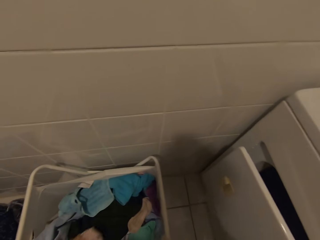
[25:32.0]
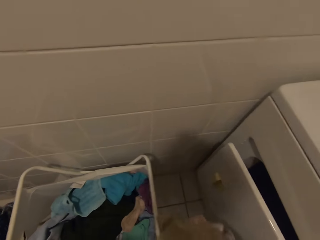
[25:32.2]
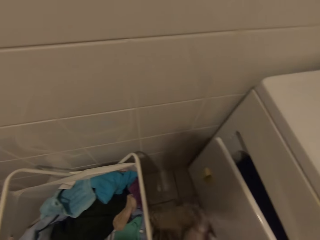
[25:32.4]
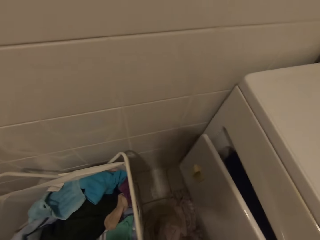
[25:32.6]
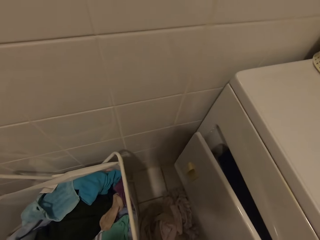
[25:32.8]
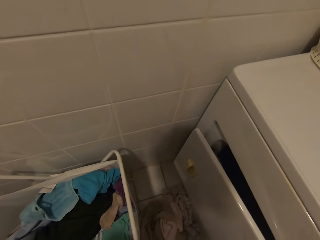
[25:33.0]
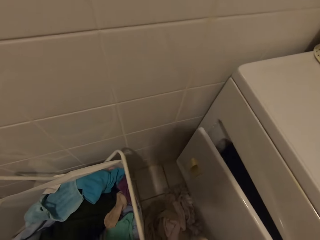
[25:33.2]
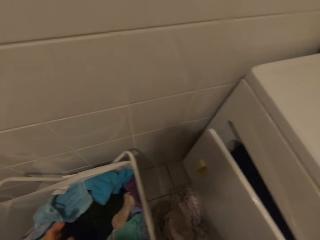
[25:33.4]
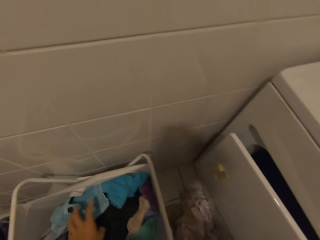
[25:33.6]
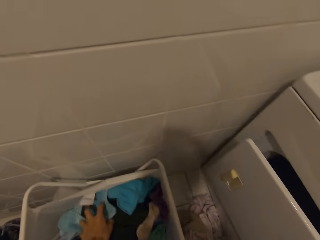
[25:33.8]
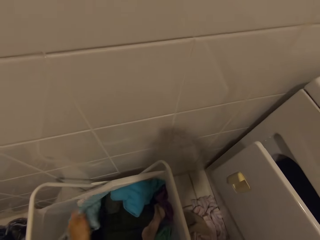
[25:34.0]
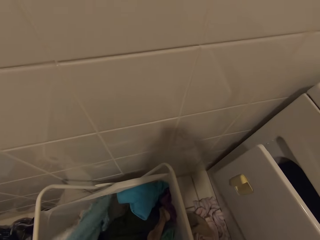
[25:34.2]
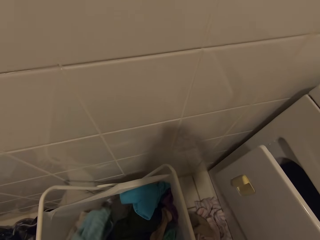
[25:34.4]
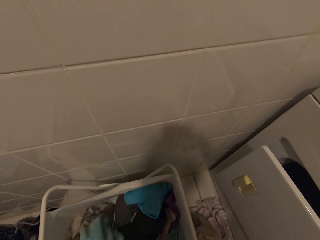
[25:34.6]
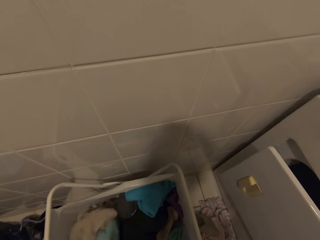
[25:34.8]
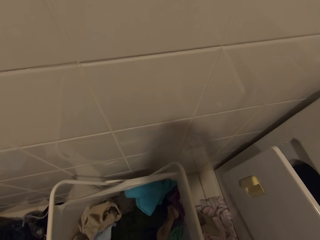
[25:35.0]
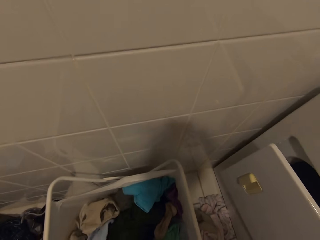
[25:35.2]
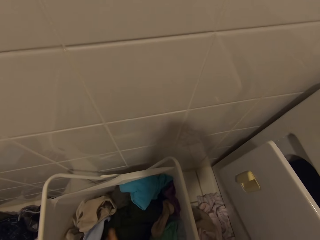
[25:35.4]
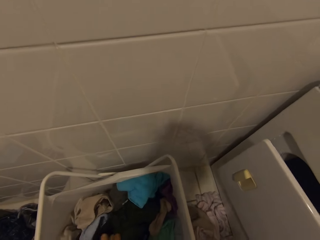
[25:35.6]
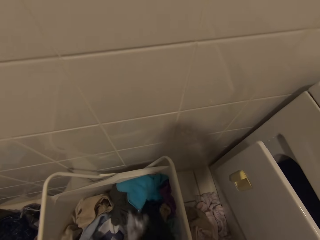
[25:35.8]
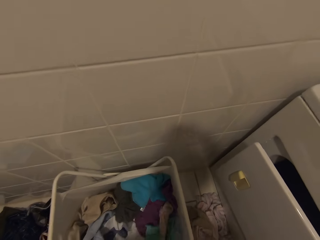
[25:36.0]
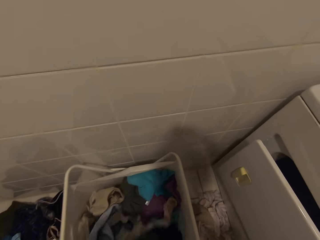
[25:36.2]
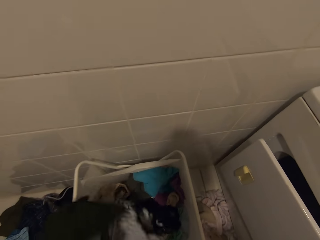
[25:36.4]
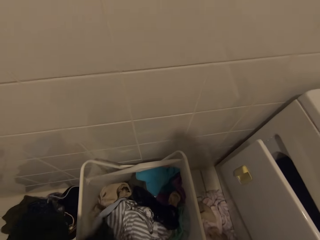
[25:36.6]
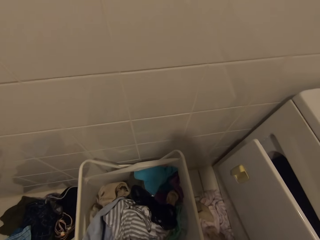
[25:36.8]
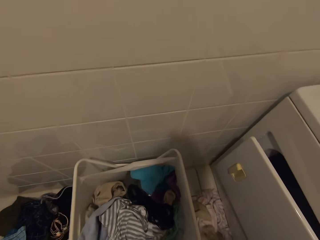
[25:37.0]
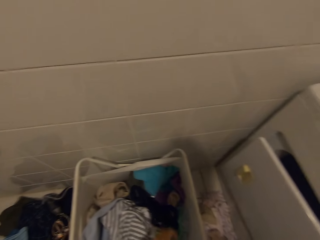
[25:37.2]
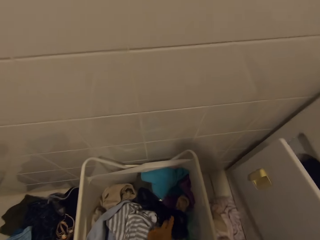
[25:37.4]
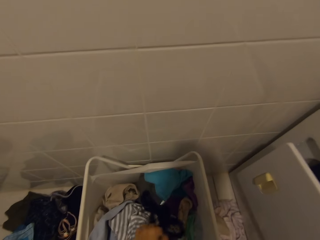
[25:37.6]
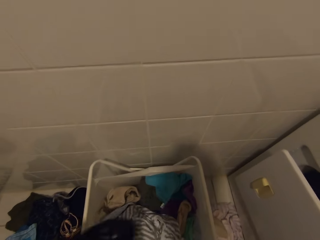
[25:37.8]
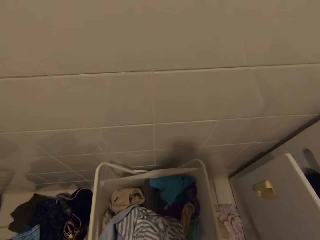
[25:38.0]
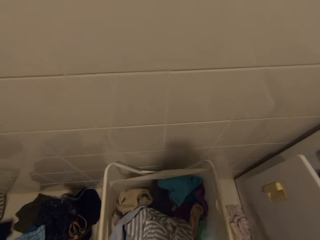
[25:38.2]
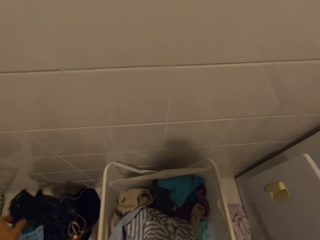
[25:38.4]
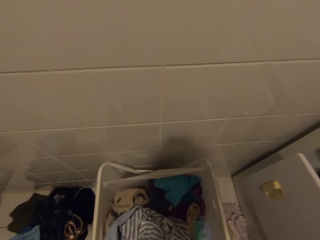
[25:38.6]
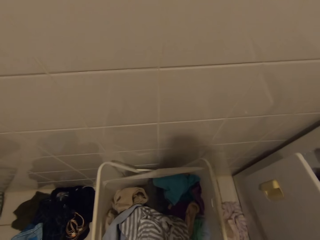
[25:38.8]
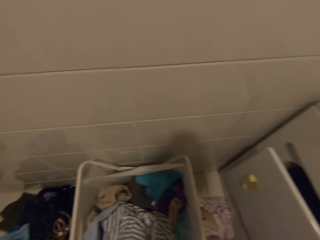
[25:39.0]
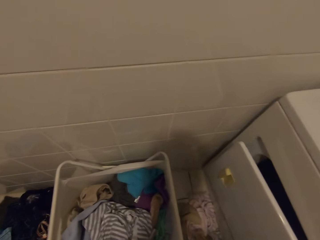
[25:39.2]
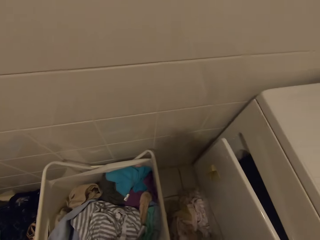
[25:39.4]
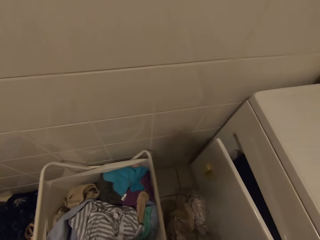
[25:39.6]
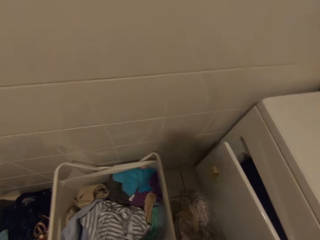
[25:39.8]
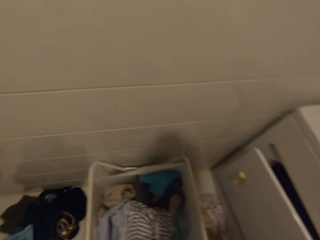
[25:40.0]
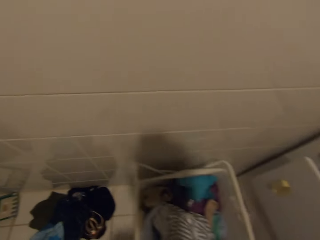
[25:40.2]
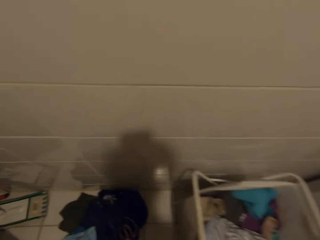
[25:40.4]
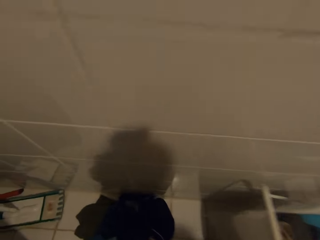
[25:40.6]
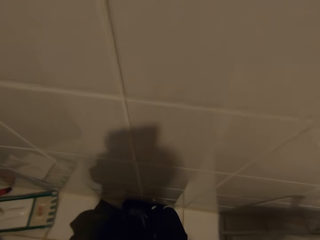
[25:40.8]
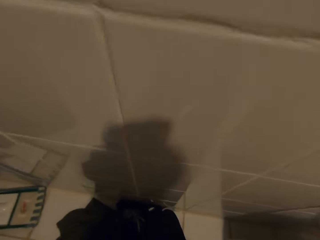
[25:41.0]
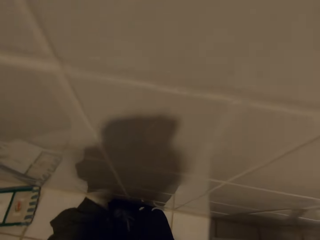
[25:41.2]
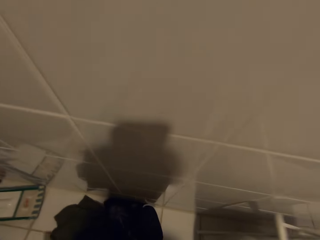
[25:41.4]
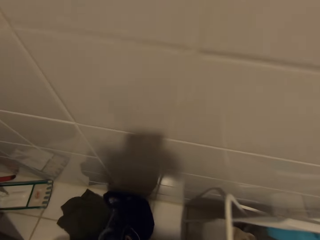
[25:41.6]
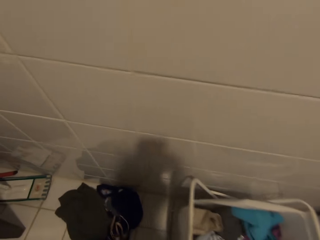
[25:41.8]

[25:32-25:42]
The camera wearer puts a cloth on the floor. They pick a cloth in the cloth basket. They put the cloth on the floor. They look around.

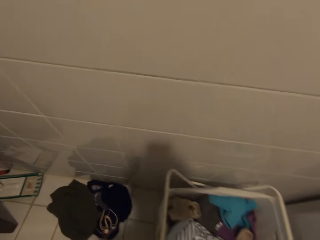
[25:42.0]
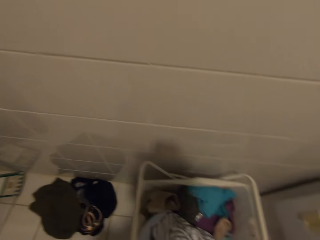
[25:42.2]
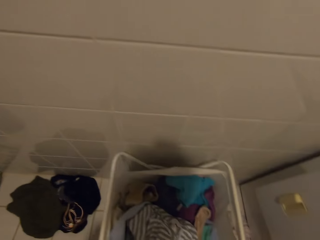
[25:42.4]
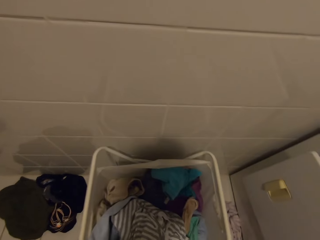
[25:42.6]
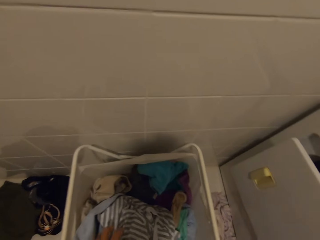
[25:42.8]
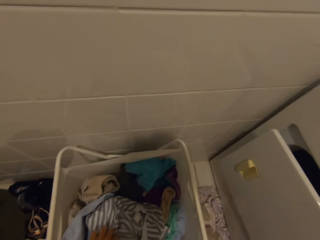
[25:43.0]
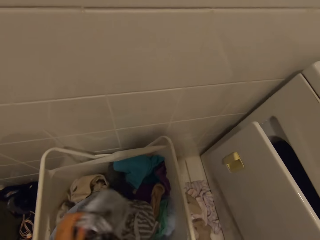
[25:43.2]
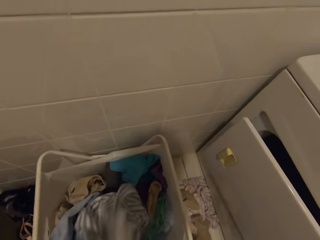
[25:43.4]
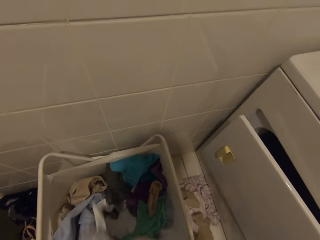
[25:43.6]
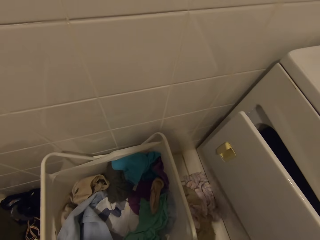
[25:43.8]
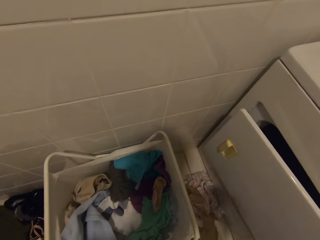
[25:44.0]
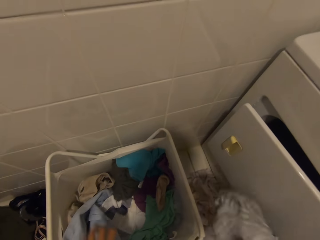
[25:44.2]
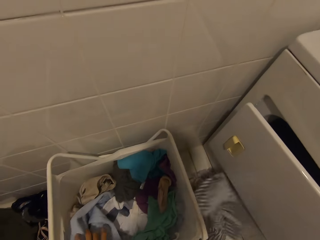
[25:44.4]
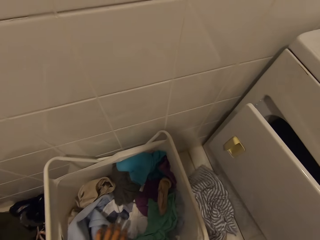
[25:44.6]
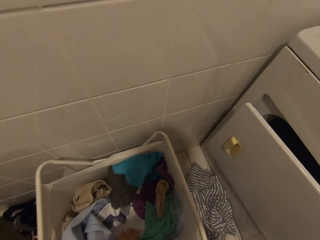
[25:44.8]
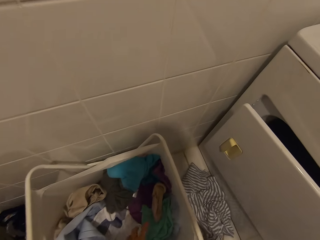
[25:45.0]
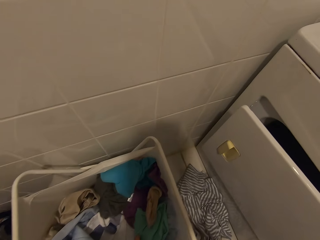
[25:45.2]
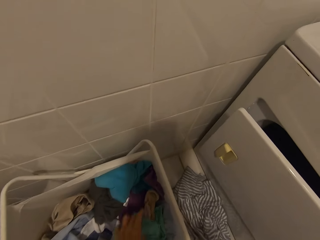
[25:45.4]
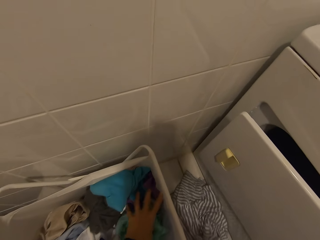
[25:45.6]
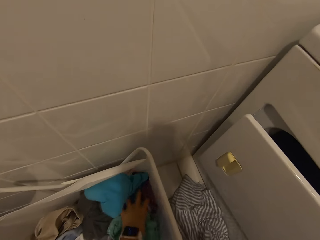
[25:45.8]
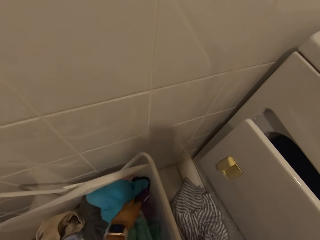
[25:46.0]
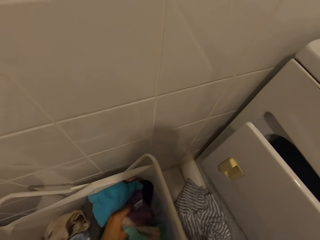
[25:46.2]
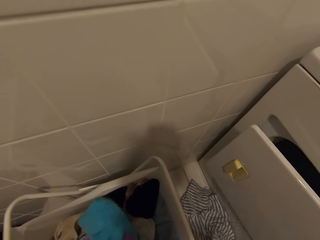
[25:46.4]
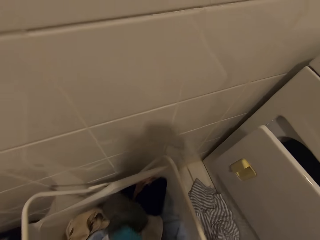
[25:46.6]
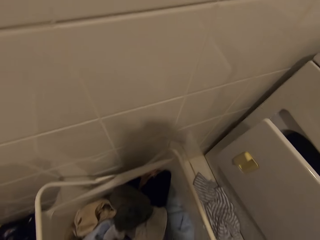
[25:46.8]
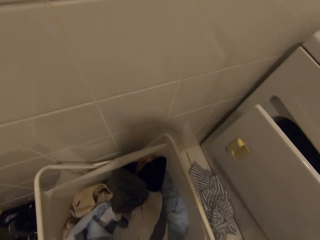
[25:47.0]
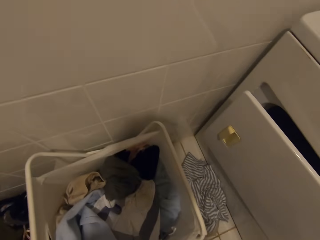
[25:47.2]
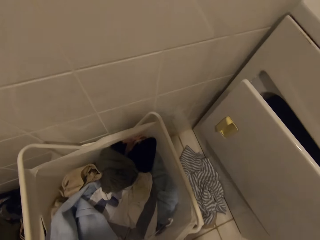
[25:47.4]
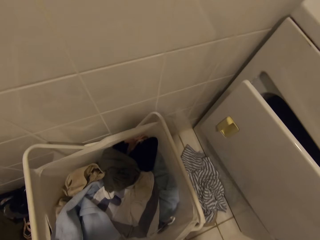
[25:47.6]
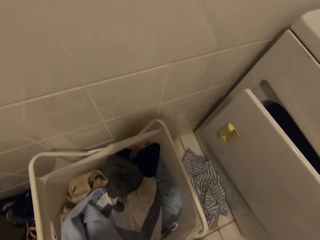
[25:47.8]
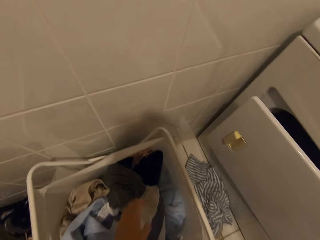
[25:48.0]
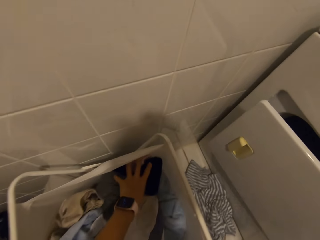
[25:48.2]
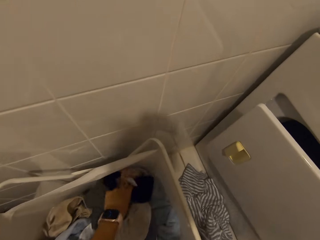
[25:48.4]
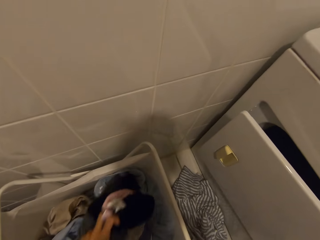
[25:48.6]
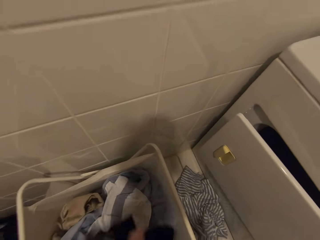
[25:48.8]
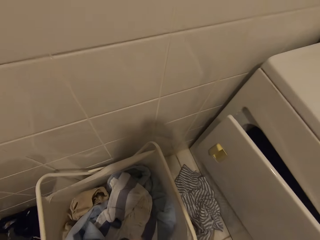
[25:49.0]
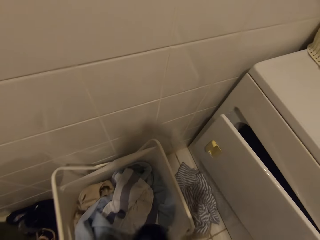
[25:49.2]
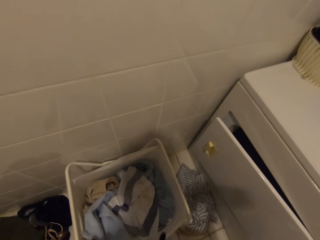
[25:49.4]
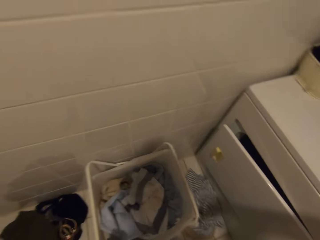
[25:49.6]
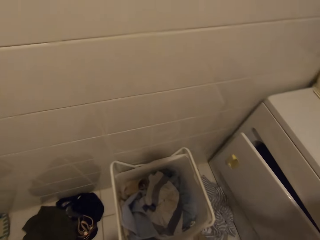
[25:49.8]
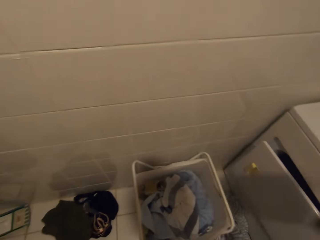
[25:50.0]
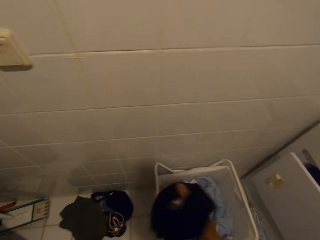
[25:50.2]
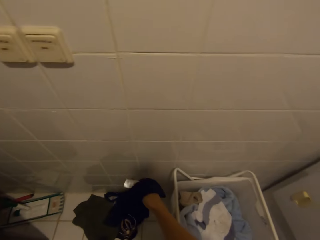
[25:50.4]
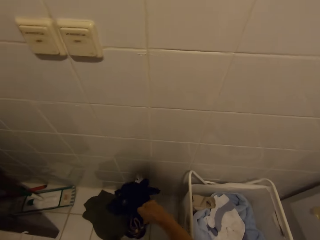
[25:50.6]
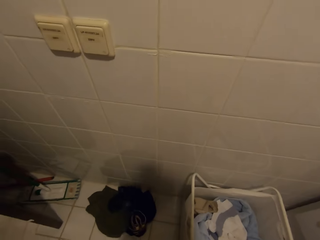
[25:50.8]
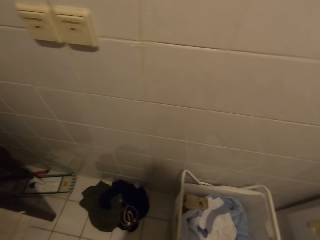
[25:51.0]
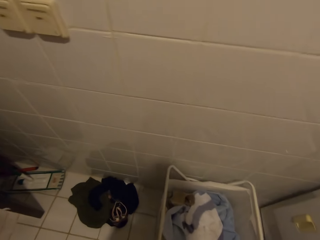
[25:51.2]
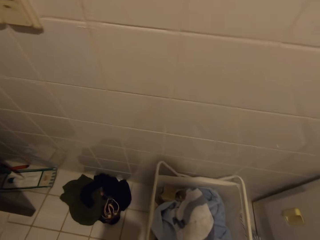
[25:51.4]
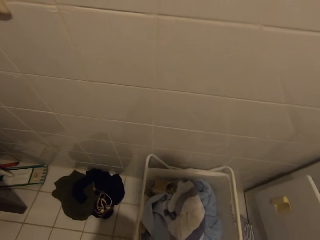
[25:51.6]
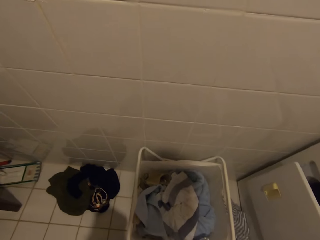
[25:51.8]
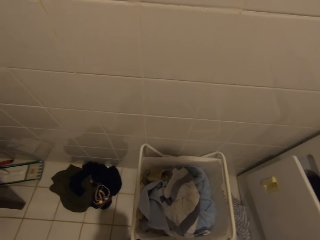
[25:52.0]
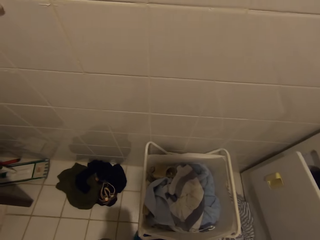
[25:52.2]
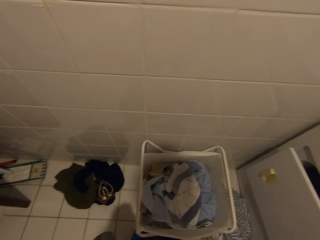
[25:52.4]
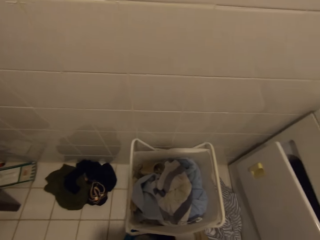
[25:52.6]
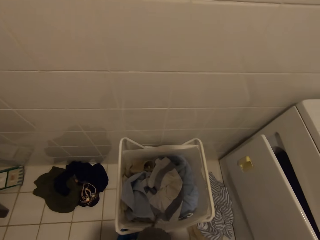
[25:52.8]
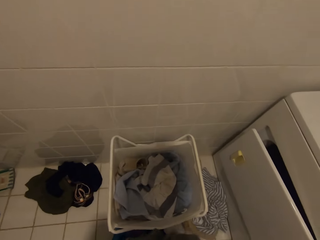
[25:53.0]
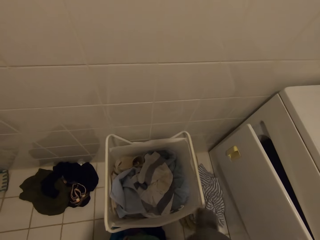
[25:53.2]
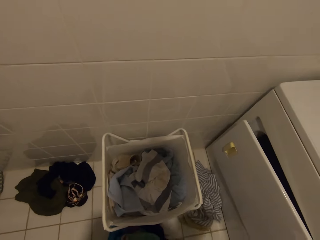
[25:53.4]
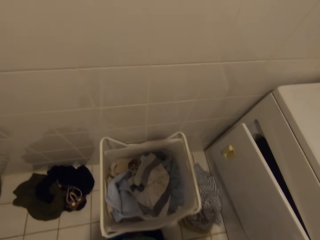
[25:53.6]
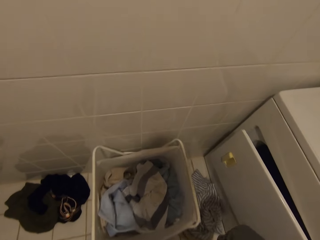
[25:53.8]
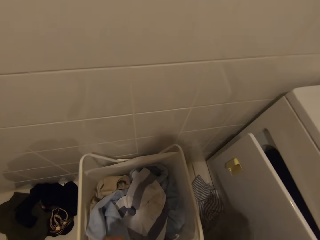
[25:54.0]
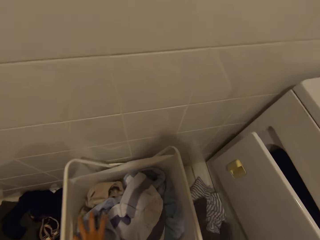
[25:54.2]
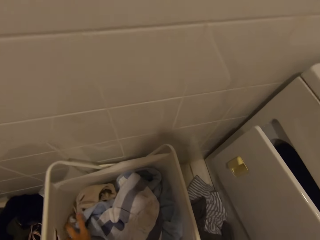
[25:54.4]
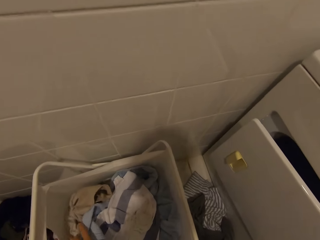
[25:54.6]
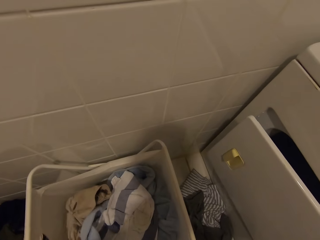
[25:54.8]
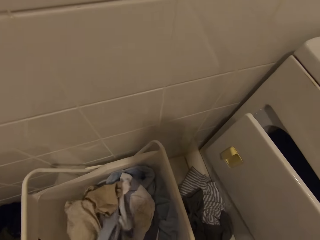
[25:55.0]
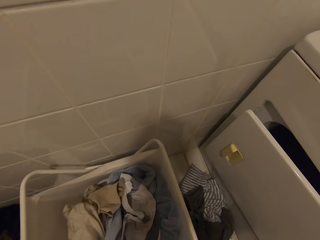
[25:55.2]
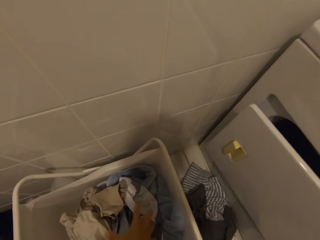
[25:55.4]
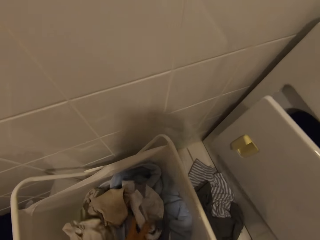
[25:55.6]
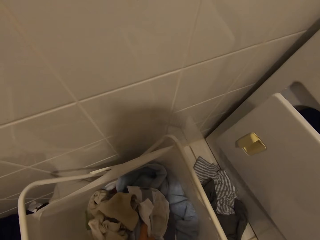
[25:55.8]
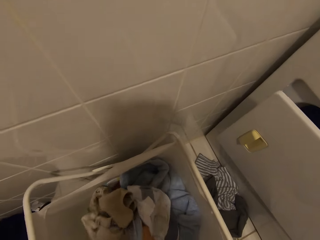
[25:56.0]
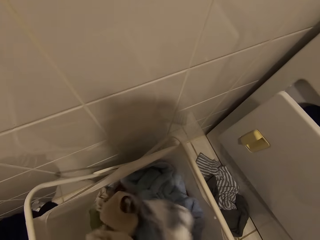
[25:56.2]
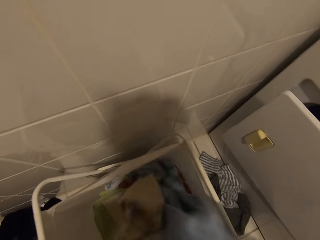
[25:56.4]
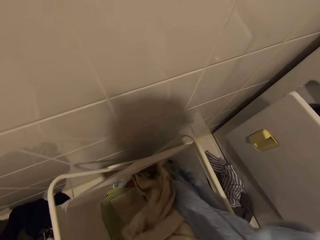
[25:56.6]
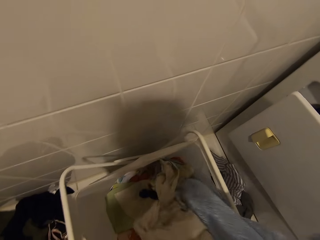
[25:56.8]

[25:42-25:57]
The camera wearer picks a cloth in the cloth basket. They put the cloth on the floor. They pick a cloth in the cloth basket. They put the cloth on the floor. They pick a cloth in the cloth basket.
